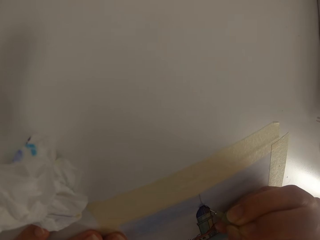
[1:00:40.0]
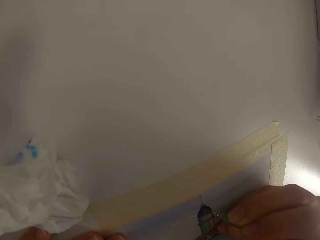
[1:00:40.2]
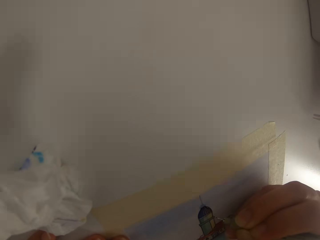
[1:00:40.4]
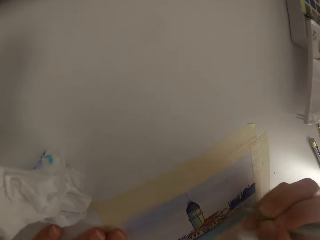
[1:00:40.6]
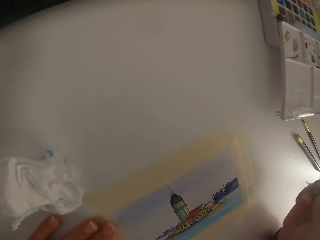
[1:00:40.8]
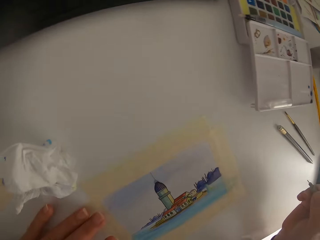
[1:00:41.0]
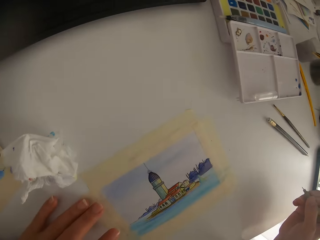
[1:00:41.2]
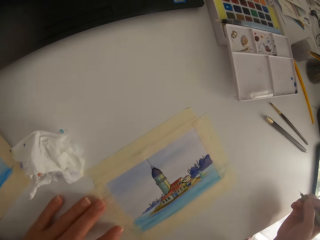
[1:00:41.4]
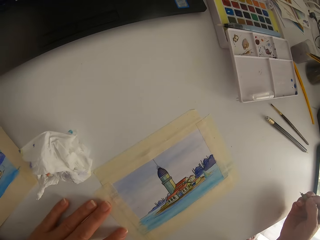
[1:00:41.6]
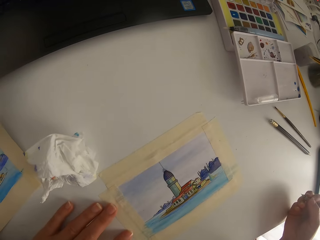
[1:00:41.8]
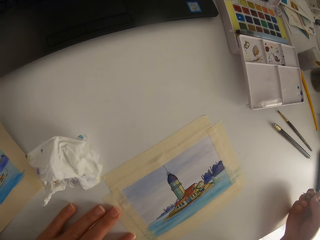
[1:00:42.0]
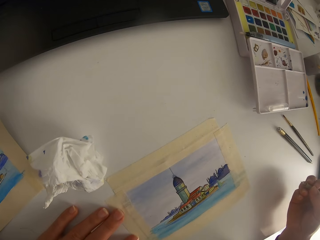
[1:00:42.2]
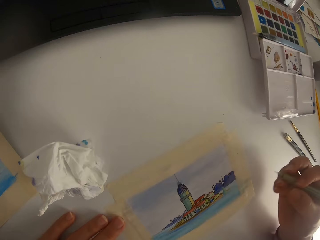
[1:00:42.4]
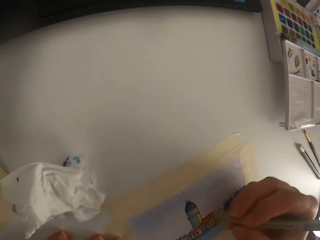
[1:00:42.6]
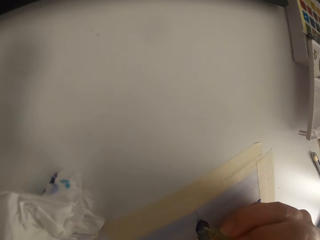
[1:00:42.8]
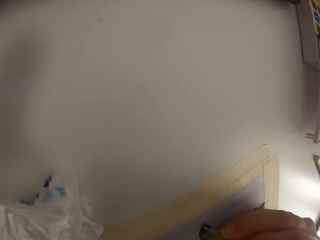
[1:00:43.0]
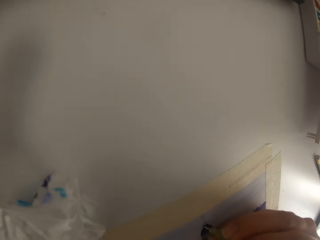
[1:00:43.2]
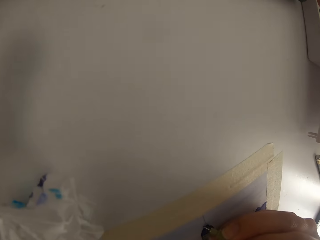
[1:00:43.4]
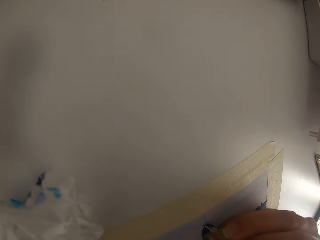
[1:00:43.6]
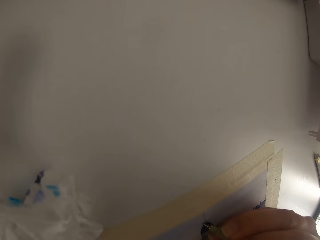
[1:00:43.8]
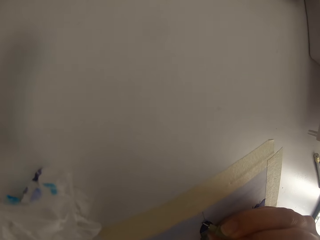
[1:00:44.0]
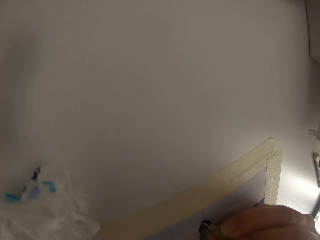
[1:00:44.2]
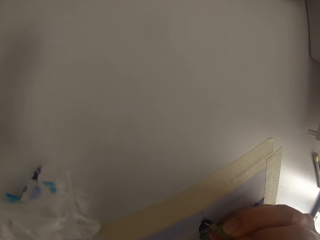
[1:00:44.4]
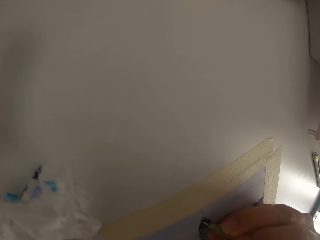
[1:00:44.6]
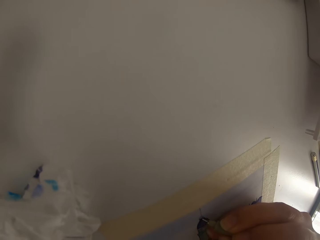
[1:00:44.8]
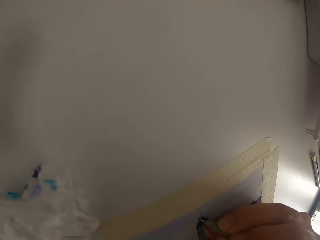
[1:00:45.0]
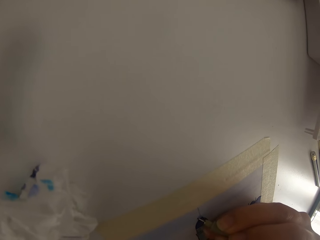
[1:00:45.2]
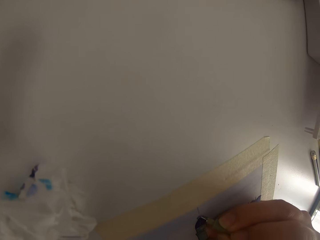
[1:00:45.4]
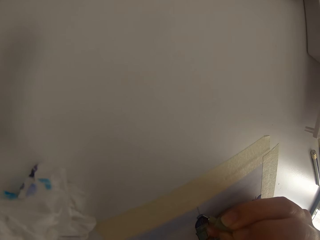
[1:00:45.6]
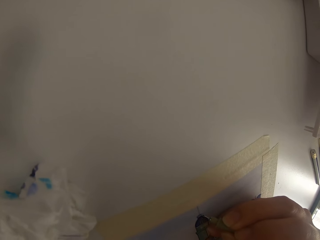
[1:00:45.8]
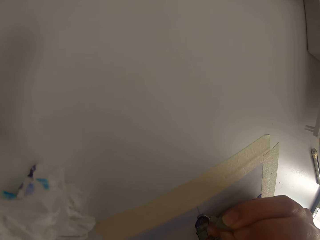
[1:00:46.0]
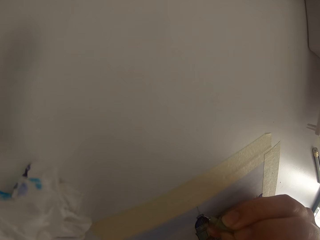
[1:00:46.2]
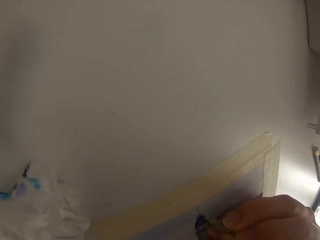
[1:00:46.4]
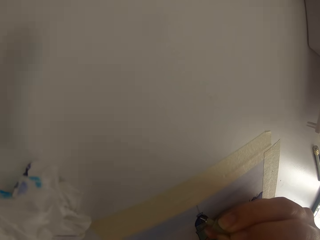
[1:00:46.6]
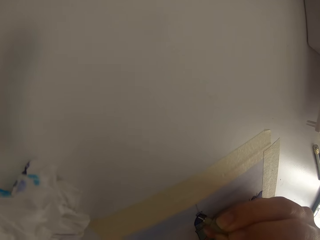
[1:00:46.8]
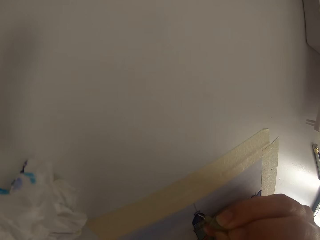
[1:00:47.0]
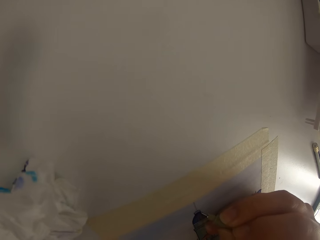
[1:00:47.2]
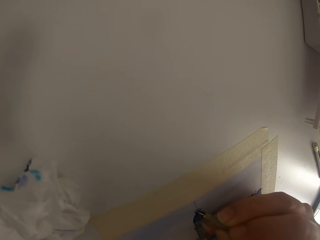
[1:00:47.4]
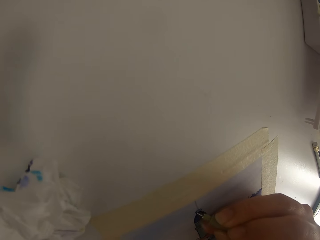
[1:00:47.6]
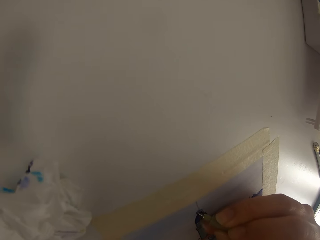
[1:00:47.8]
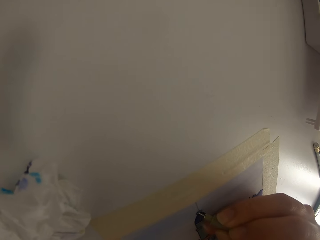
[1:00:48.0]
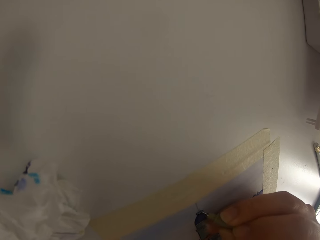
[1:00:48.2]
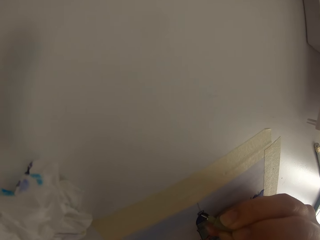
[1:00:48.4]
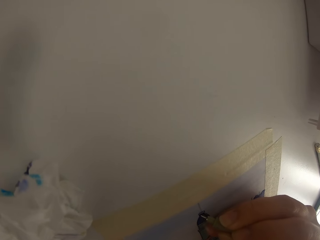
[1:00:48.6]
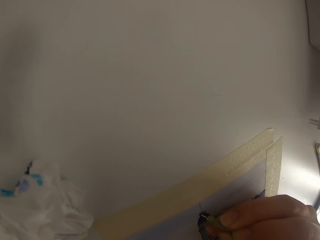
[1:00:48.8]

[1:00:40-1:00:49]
The camera wearer stops drawing. They draw a picture.

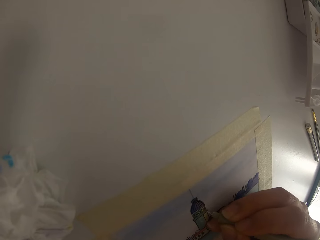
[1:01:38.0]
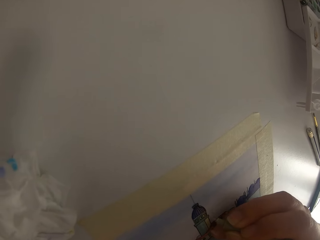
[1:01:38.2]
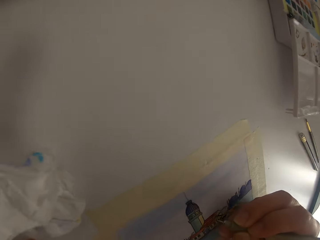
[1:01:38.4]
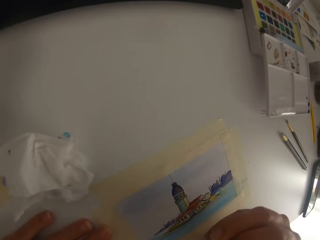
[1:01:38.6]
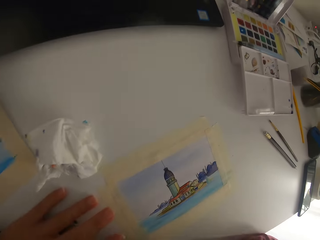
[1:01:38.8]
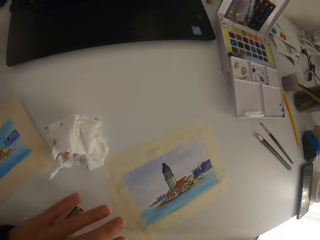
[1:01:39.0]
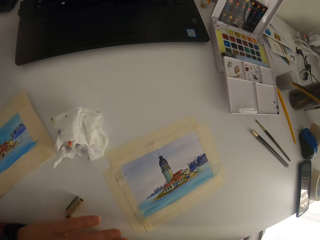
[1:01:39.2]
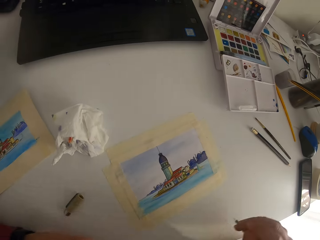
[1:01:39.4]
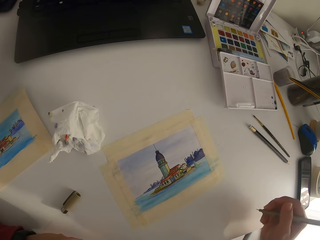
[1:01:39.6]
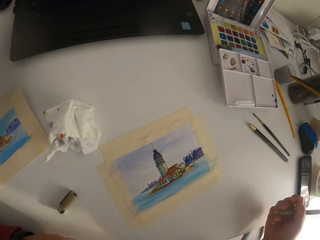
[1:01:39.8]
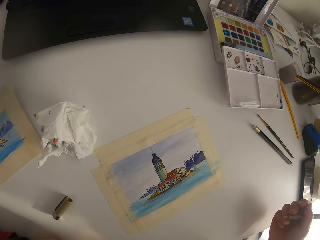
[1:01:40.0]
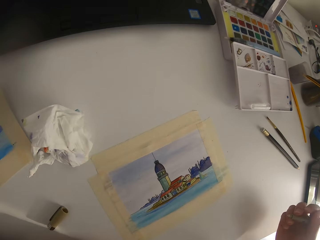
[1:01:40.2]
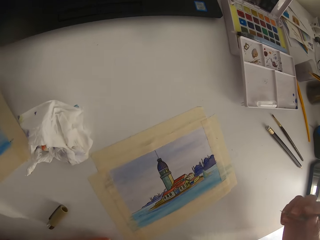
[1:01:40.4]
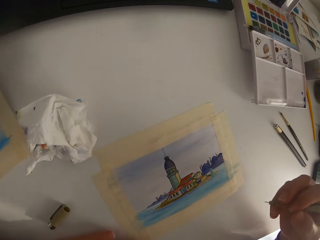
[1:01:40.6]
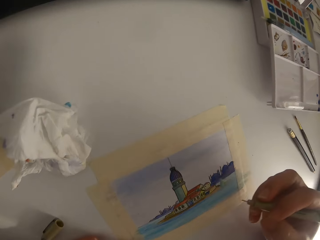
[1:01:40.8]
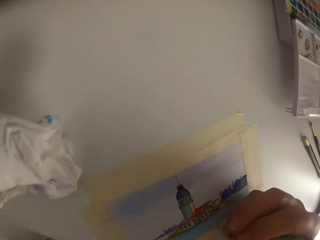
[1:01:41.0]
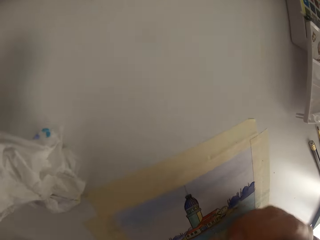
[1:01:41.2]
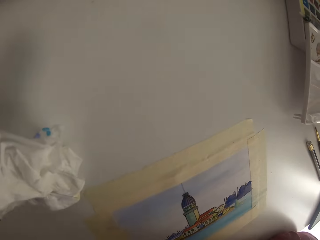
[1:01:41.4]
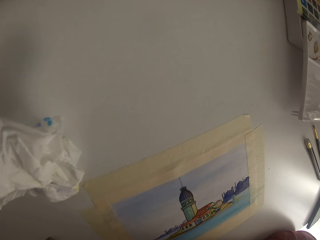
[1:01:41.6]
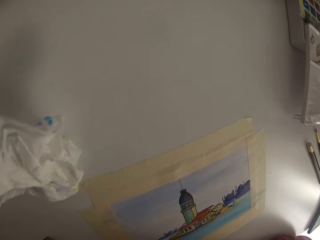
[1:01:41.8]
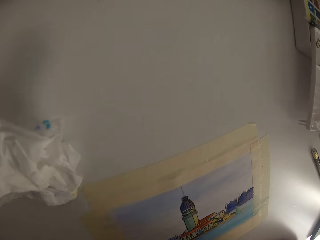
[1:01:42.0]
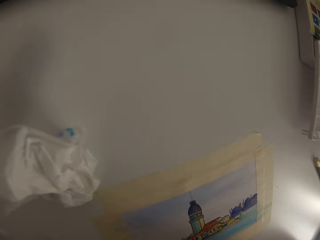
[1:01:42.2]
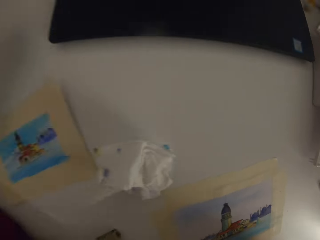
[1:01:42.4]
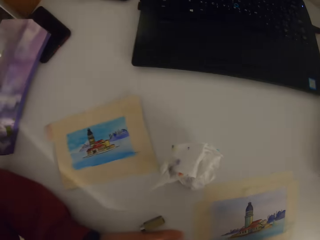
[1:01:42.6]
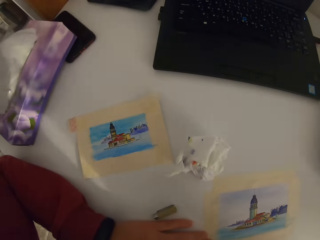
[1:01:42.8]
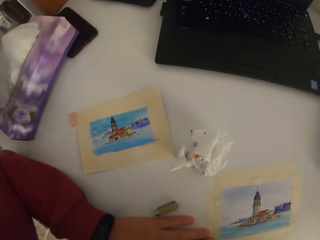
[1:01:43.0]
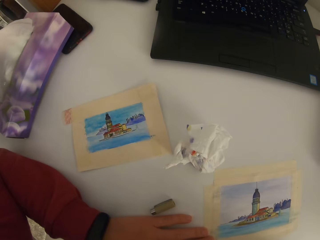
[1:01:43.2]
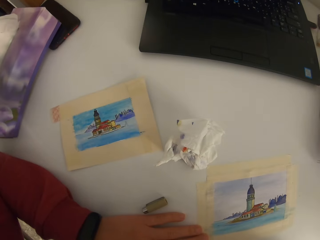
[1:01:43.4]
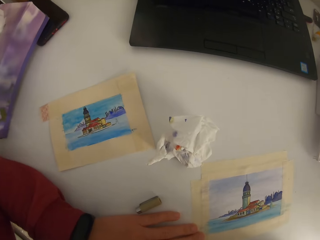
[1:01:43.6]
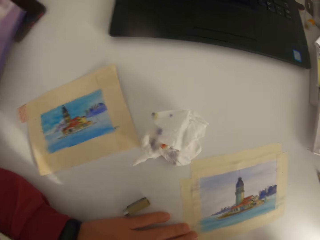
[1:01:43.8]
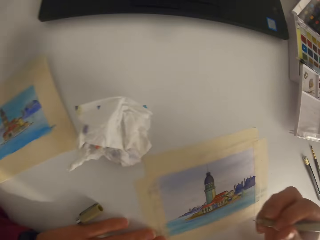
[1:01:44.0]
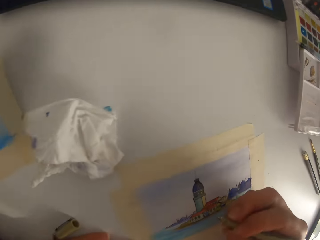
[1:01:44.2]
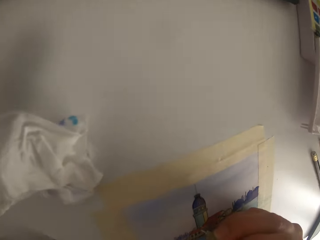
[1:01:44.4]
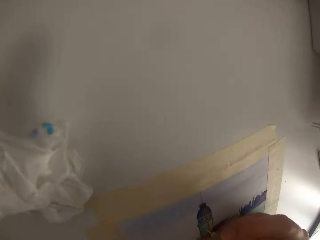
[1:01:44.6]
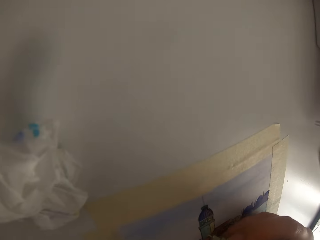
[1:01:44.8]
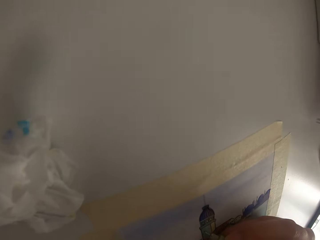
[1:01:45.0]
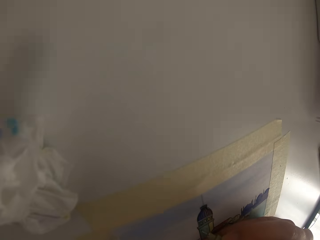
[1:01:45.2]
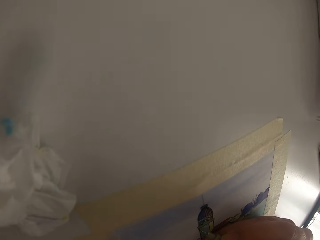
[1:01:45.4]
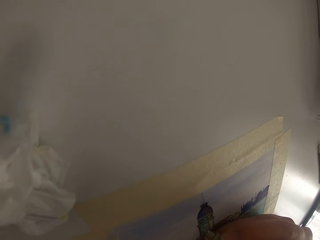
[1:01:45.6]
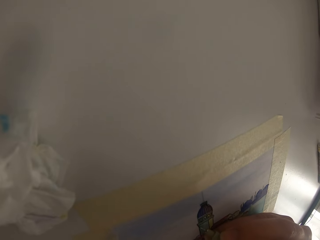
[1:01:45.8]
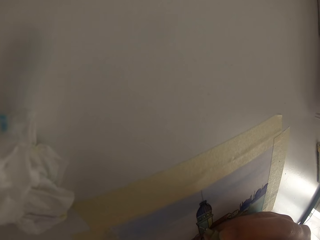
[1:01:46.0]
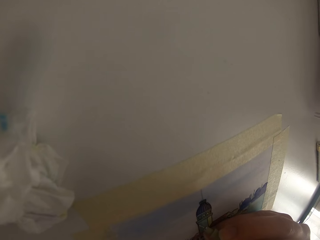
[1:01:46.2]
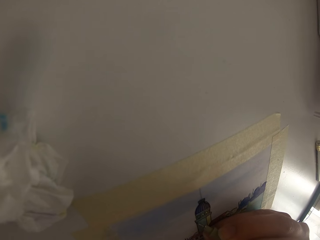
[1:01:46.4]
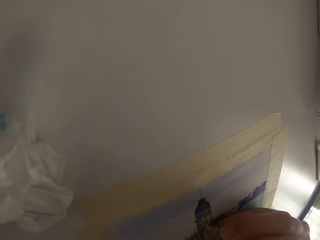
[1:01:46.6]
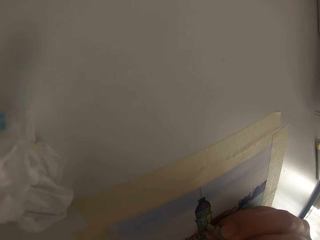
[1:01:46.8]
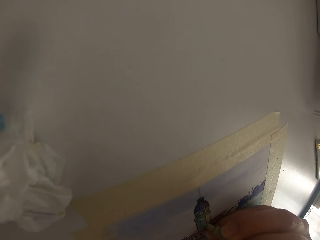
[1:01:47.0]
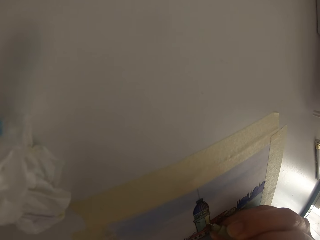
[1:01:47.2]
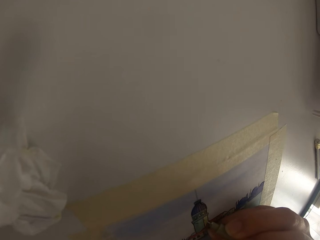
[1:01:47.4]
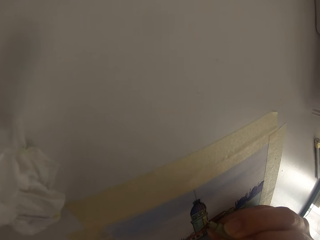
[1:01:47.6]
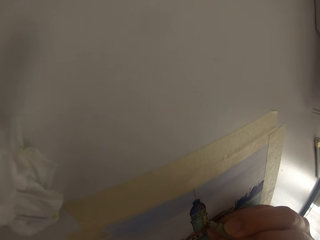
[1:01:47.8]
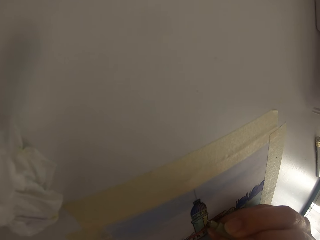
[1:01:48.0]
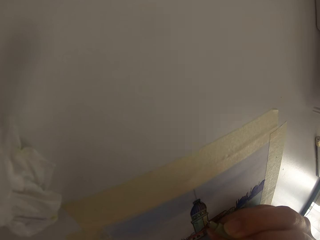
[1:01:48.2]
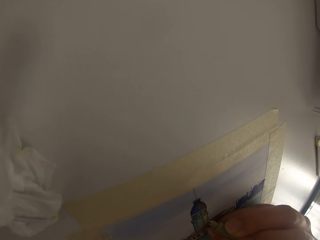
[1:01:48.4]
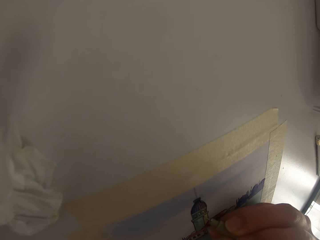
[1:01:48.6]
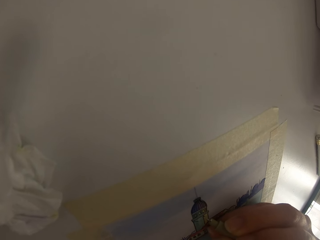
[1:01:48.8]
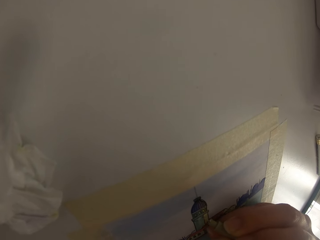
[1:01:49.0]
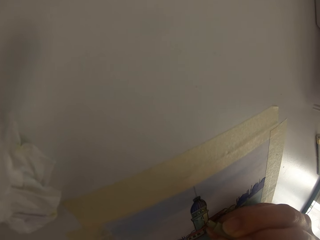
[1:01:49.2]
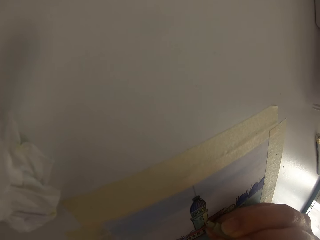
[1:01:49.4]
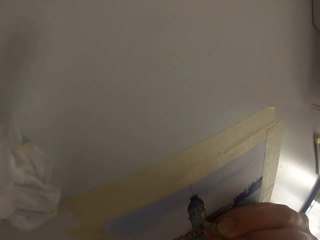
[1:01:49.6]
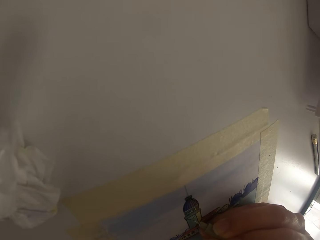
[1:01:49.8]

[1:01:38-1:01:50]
The camera wearer stops drawing. They draw a picture. They look around. They draw on a paper.
